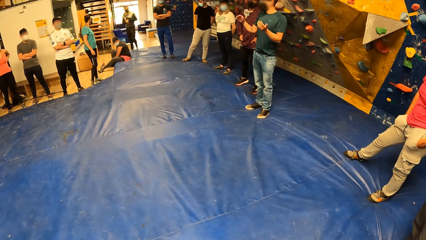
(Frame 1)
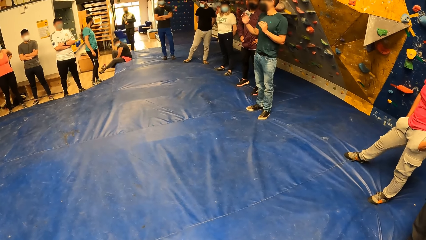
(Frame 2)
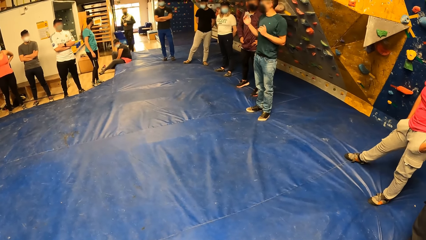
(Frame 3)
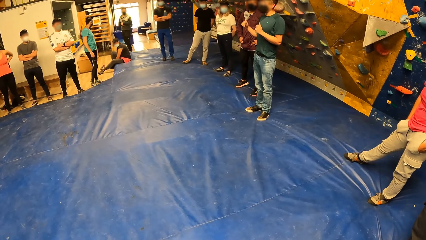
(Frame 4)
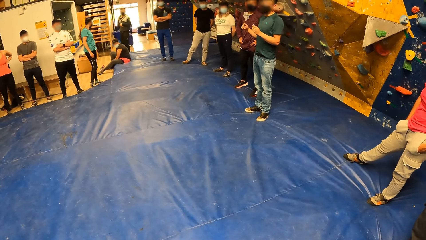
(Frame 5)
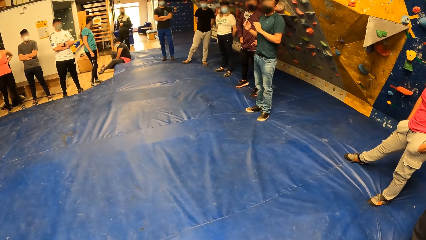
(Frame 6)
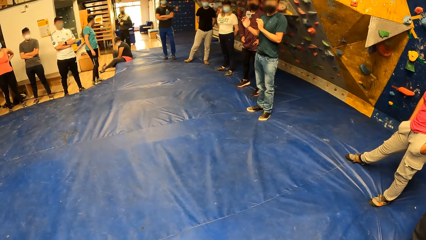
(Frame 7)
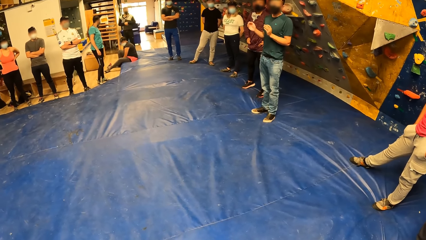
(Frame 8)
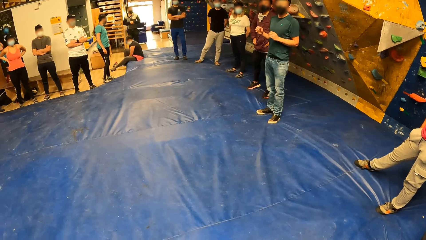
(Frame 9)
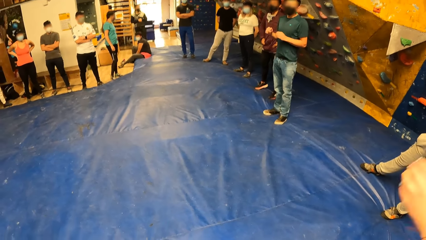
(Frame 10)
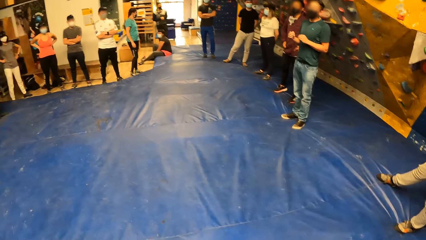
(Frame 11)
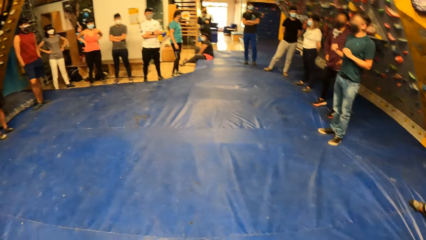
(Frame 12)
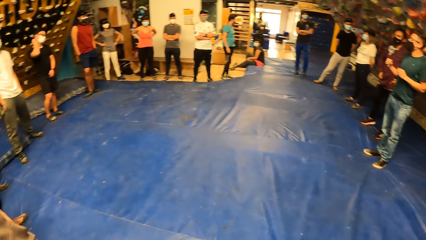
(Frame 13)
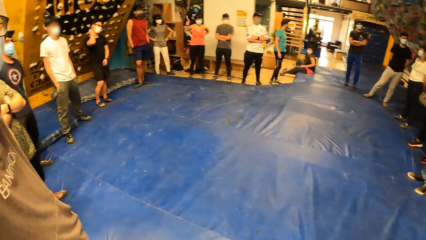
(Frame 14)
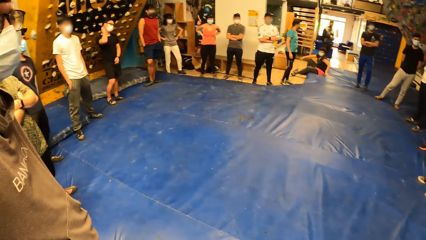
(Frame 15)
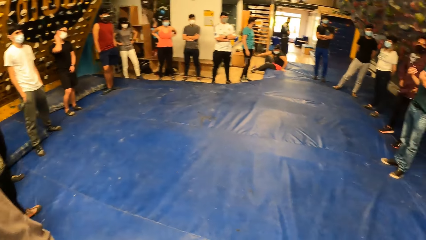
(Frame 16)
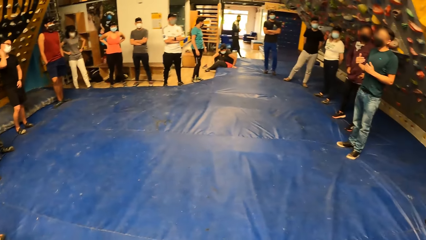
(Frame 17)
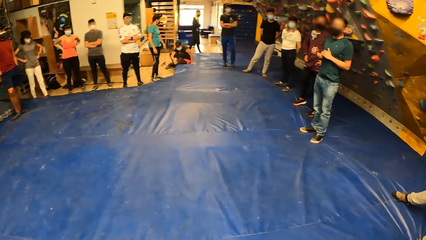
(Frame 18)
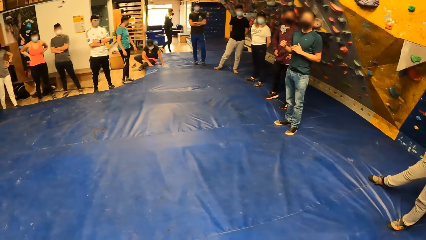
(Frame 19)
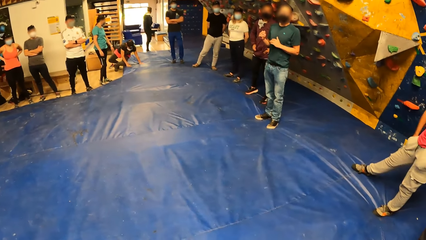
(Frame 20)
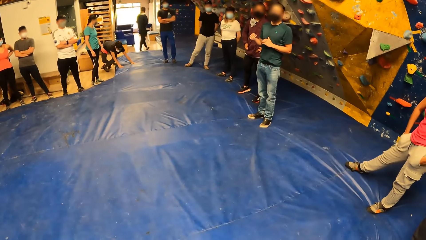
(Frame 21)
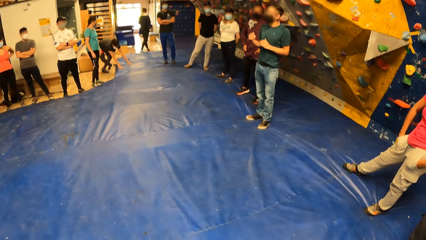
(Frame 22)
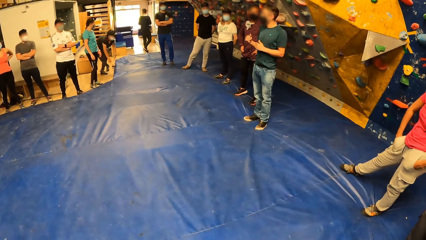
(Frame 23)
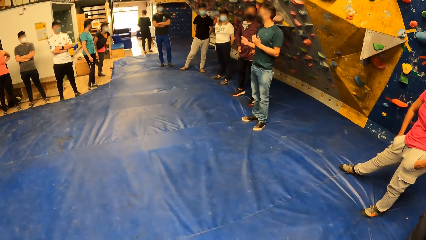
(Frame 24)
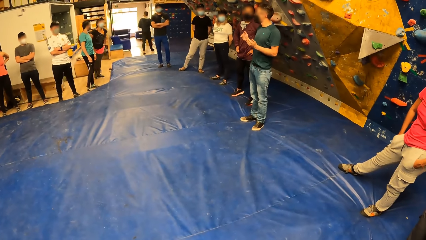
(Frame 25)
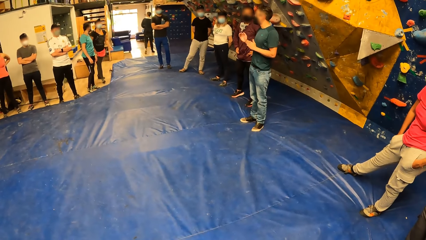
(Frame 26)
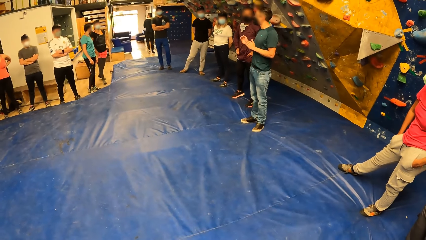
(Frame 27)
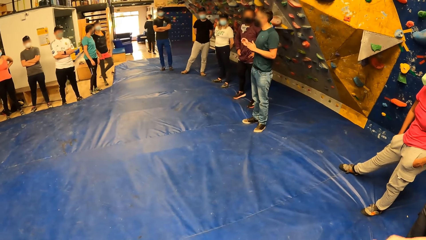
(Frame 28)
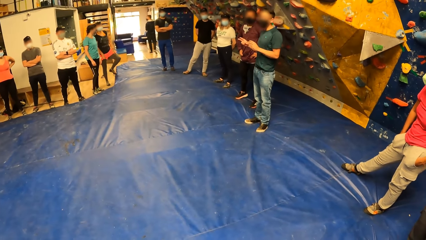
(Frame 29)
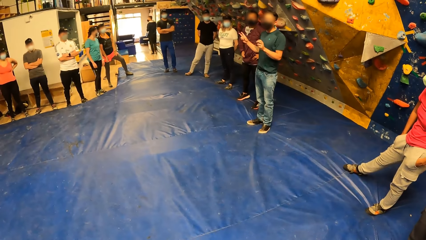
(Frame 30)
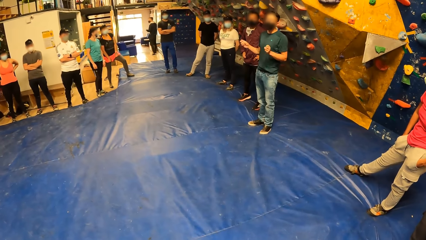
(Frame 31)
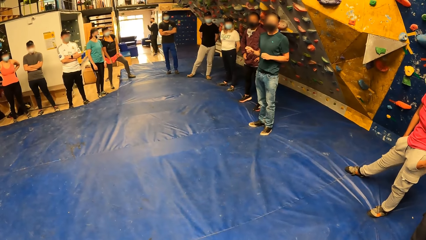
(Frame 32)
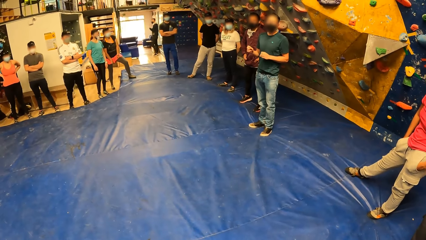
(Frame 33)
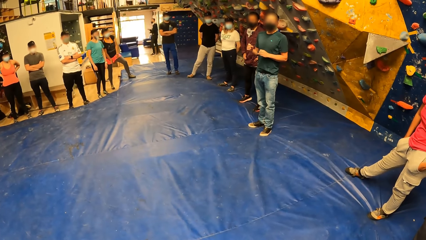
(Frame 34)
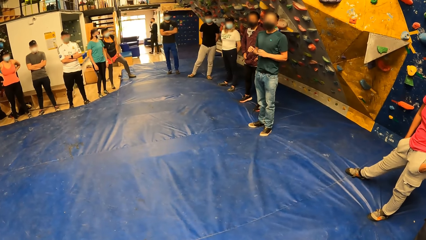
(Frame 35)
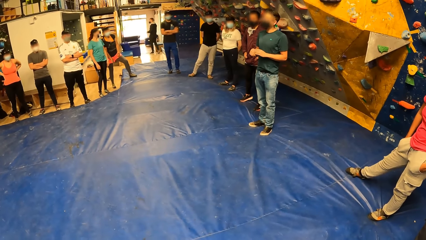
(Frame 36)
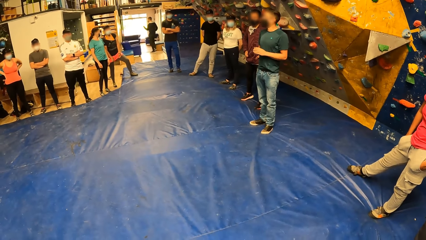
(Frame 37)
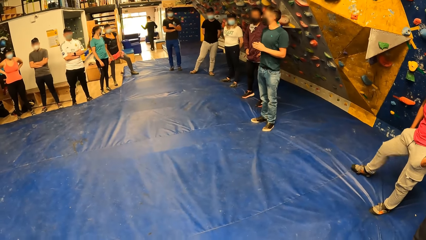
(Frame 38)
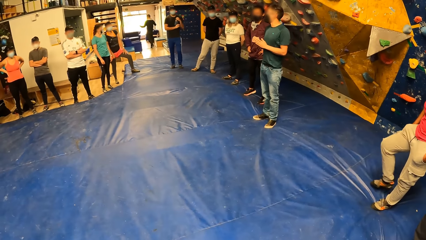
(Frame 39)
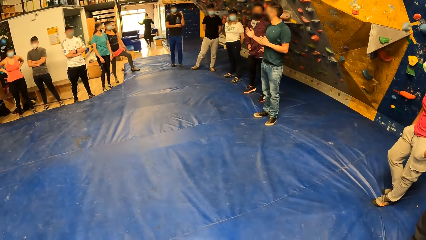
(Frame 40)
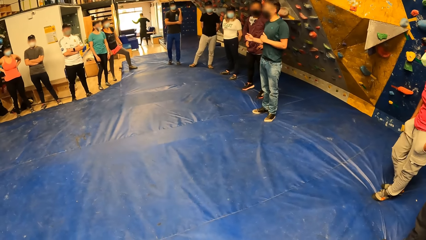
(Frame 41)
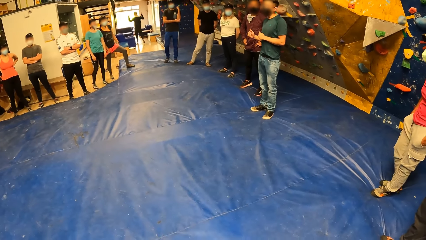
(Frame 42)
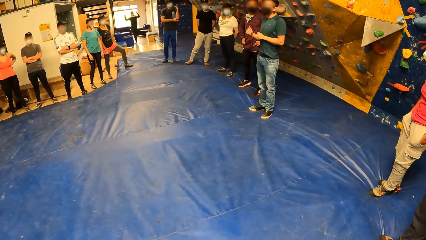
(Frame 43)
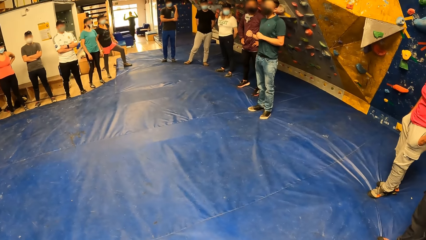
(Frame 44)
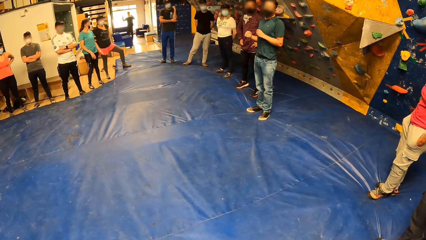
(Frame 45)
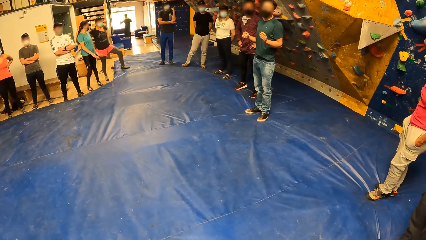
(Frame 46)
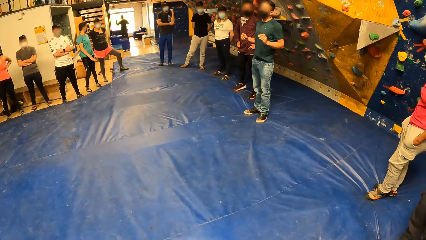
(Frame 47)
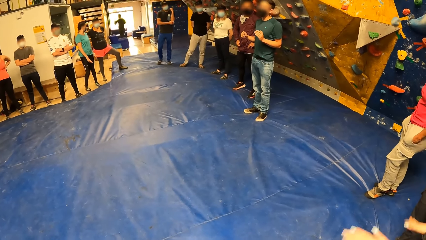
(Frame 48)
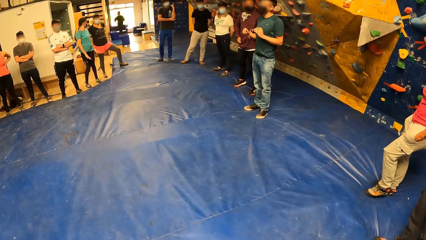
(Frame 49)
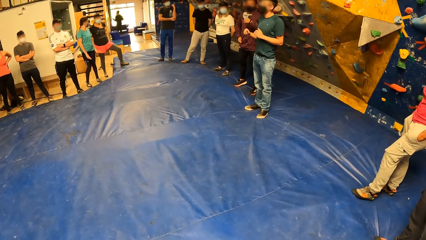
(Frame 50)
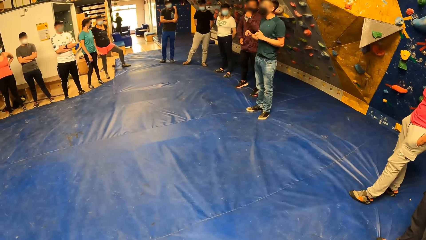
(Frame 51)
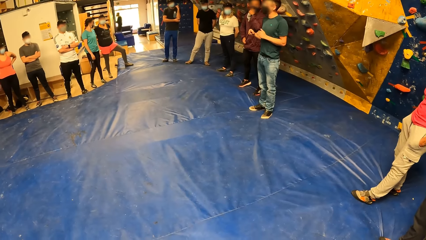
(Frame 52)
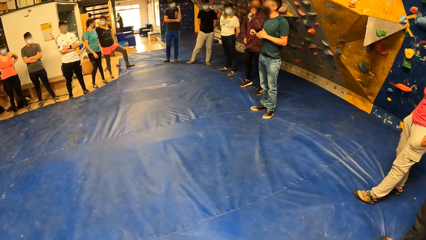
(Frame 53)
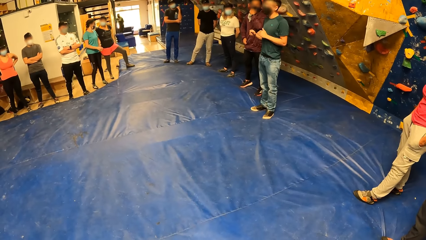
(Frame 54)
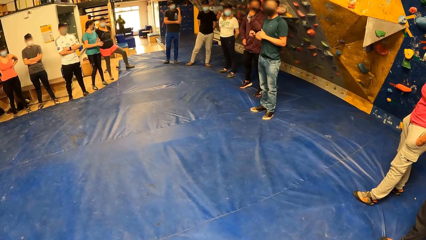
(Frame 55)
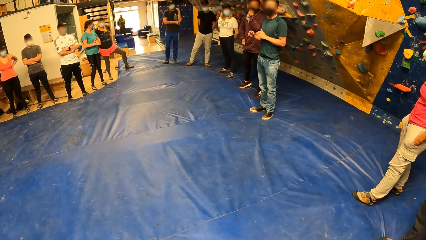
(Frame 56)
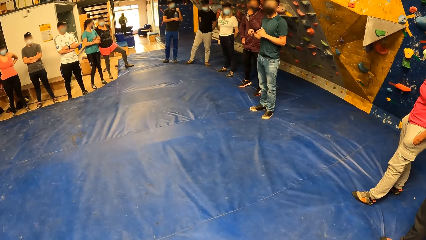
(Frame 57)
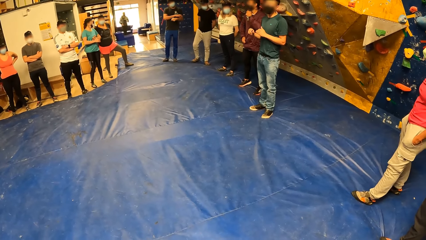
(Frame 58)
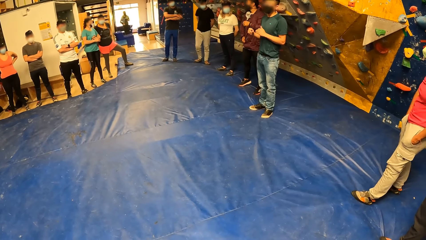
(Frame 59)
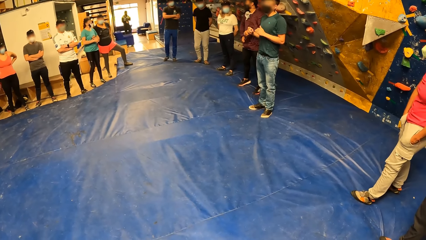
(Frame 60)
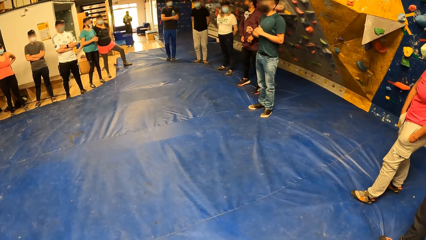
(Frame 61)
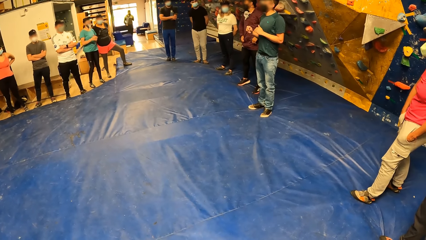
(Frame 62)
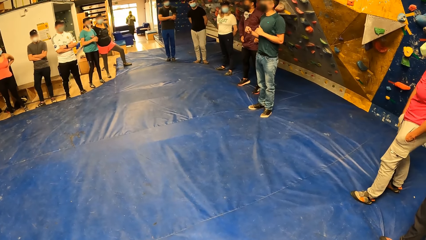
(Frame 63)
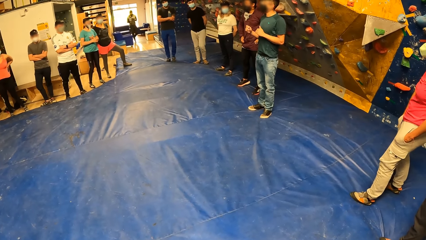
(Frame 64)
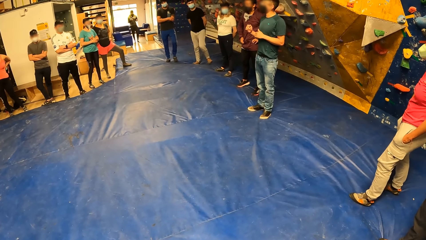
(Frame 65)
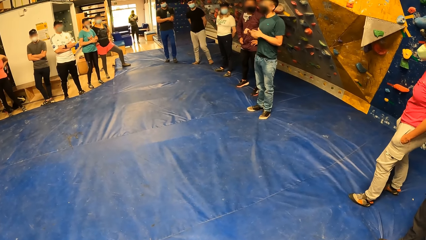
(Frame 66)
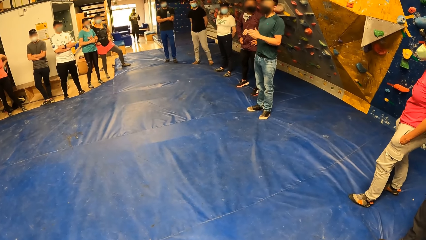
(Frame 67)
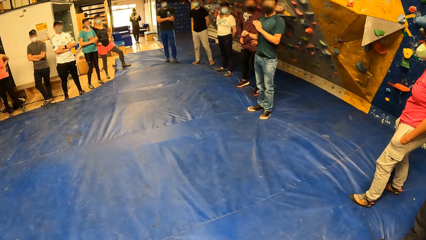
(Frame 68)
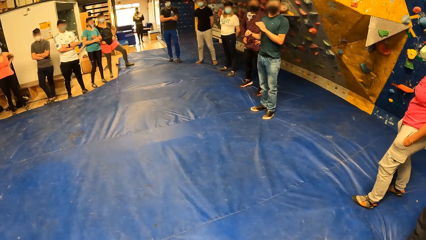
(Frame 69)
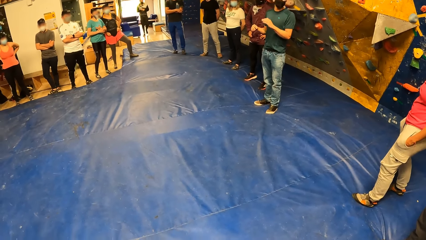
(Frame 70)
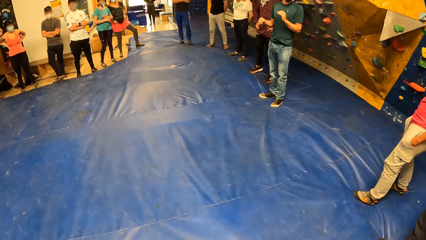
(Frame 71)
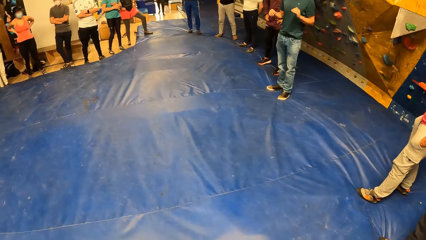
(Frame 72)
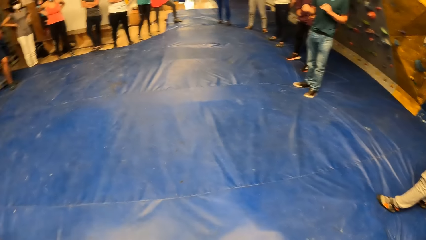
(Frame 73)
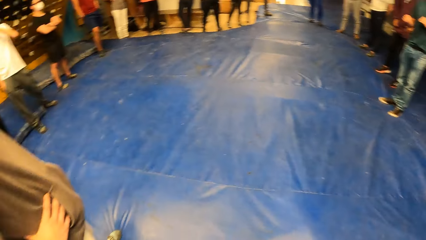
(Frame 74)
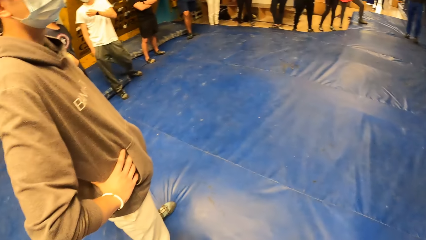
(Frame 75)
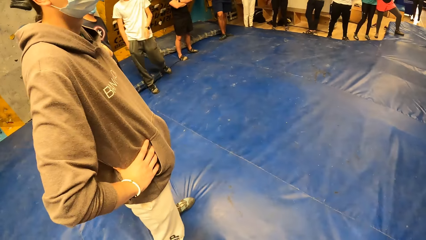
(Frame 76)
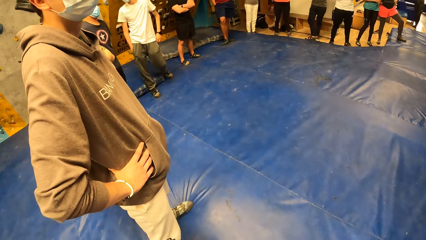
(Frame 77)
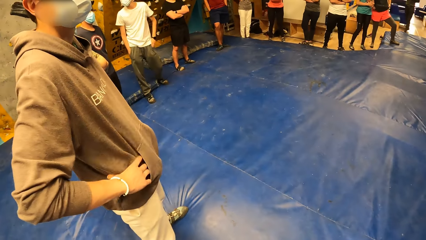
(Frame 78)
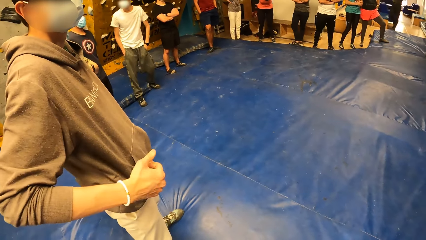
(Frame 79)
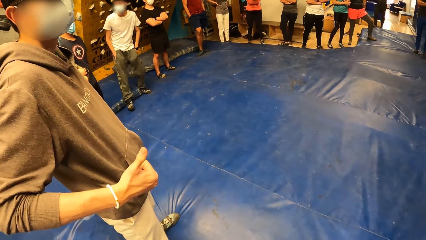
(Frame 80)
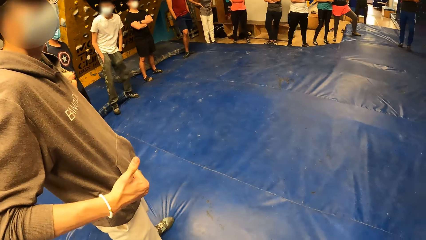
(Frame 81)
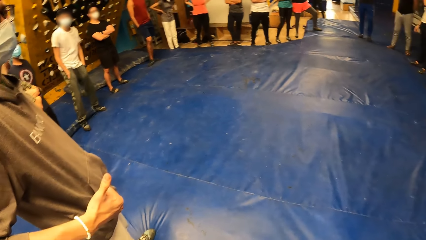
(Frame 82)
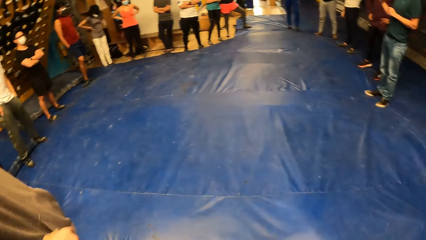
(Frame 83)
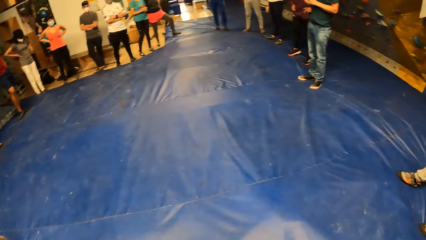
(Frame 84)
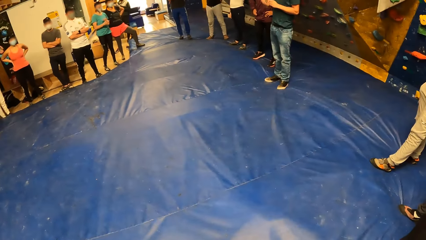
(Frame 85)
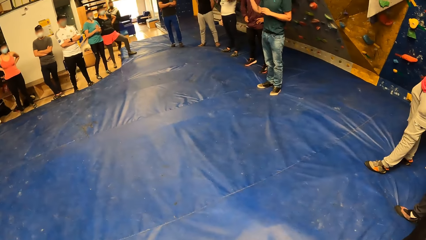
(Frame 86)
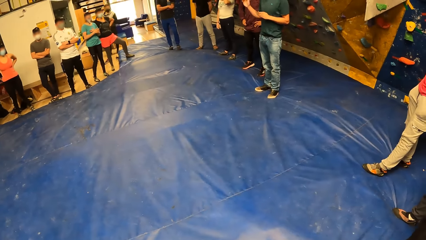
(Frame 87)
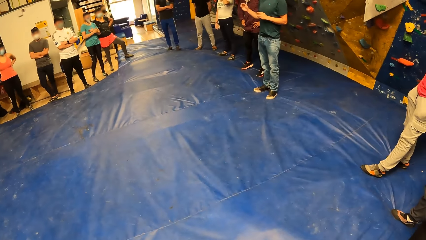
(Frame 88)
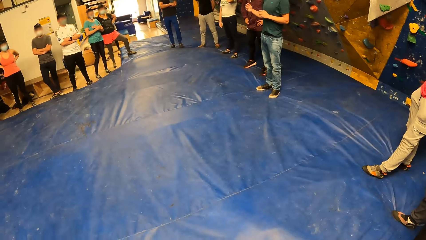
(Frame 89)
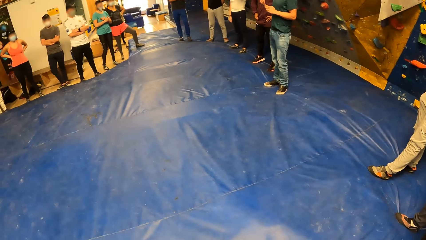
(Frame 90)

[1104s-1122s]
A woman raises both hands. The camera wearer stares at a man as he explains something with gestures. The woman lowers both hands. The camera wearer turns around the activity room. The woman raises both hands. The woman lowers both hands. The camera wearer stares at the man as he explains something with gestures. They look at another man. A man gives the camera wearer a thumbs up.
